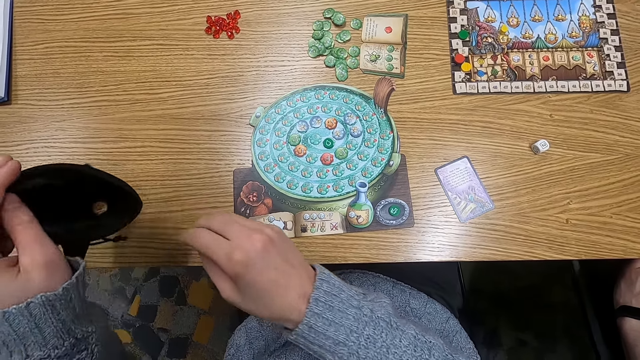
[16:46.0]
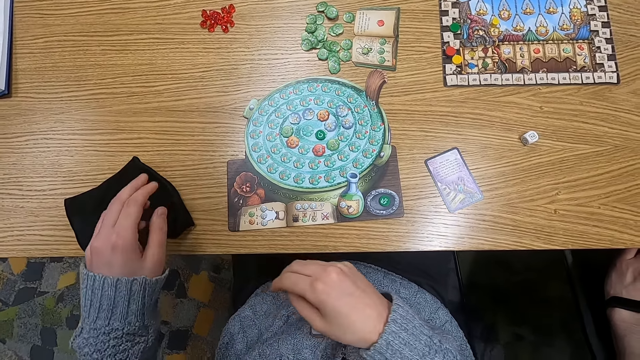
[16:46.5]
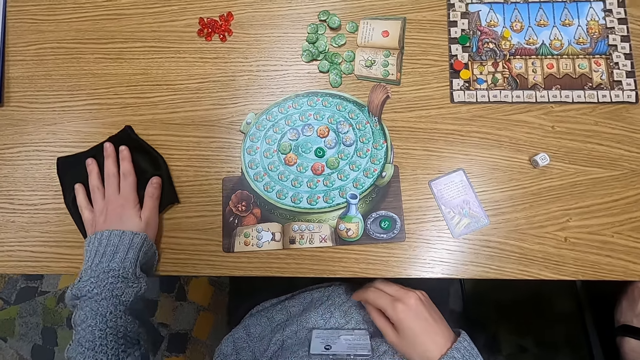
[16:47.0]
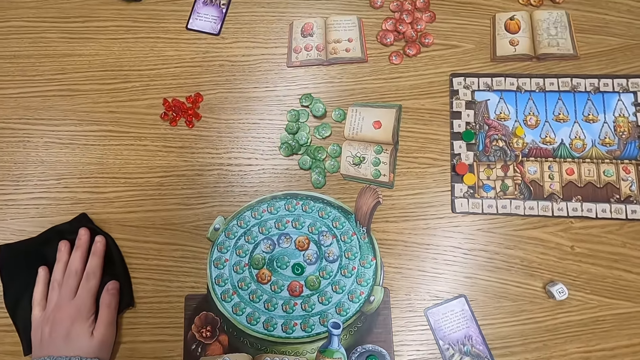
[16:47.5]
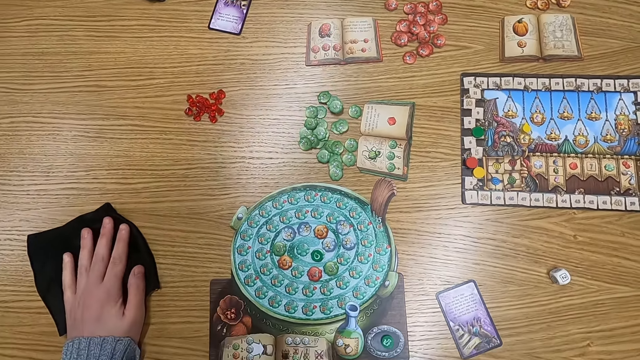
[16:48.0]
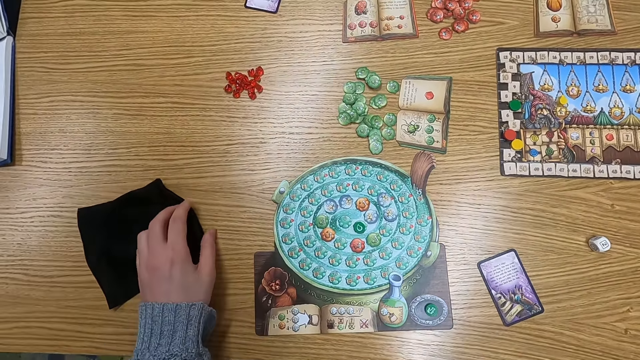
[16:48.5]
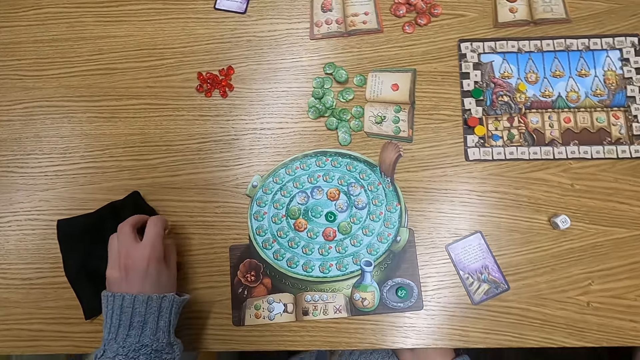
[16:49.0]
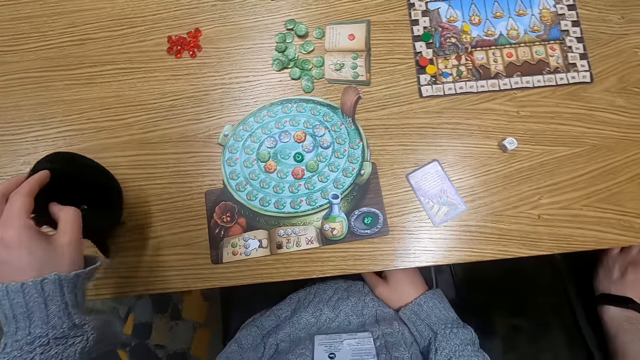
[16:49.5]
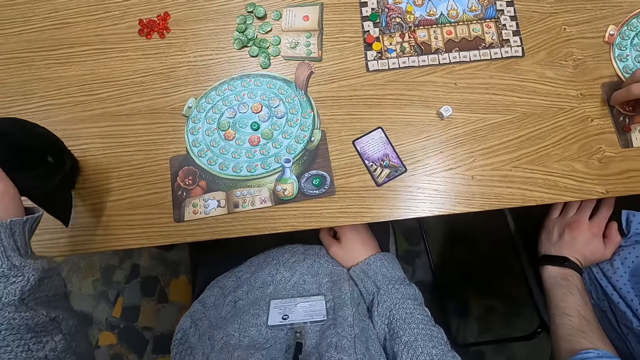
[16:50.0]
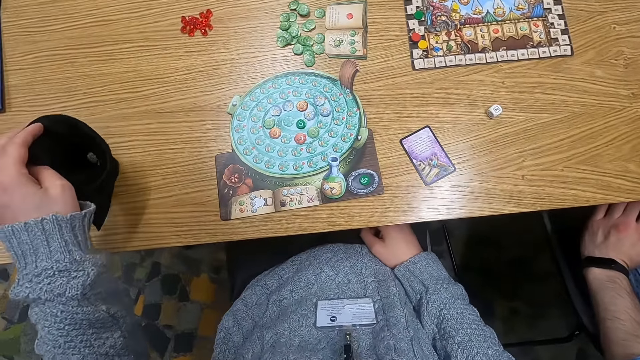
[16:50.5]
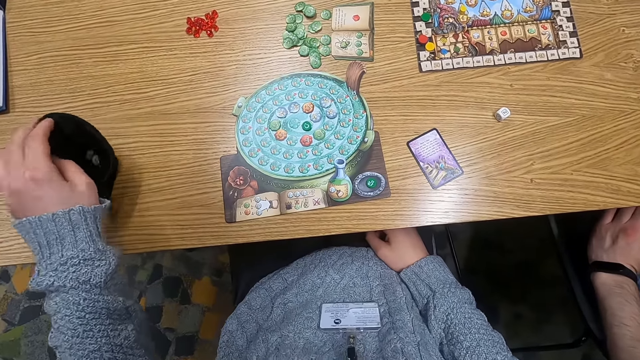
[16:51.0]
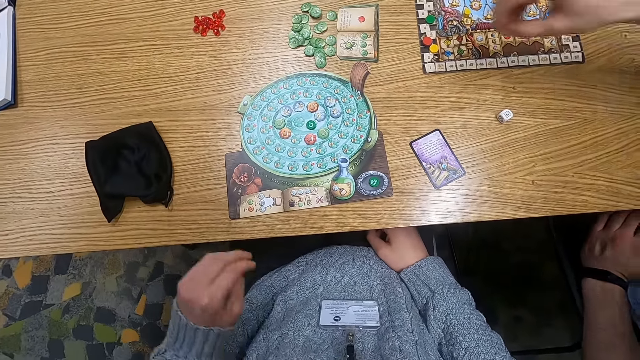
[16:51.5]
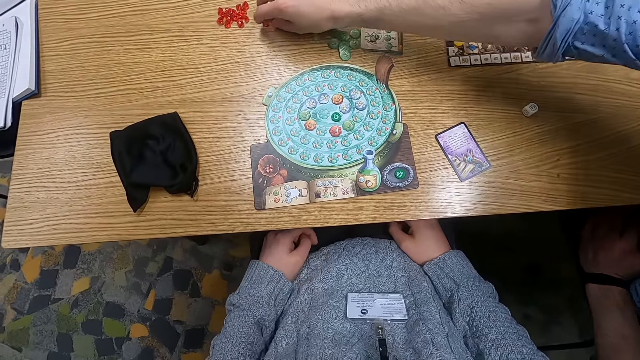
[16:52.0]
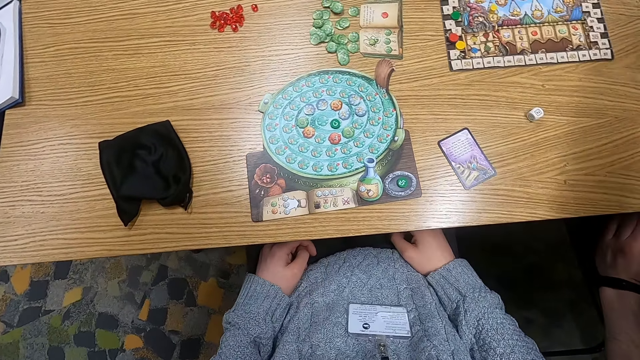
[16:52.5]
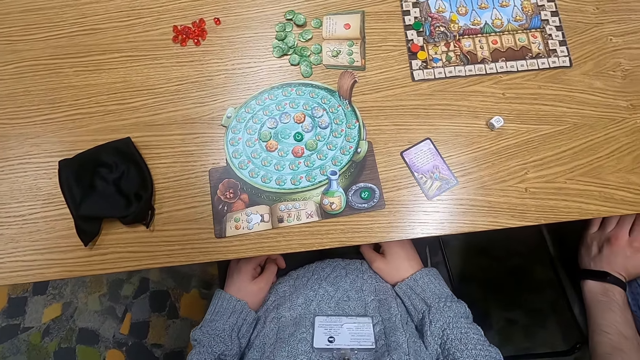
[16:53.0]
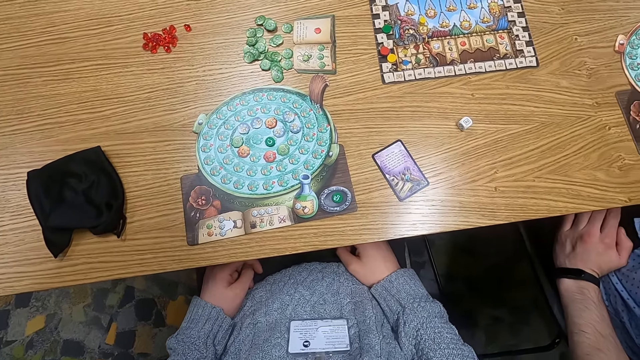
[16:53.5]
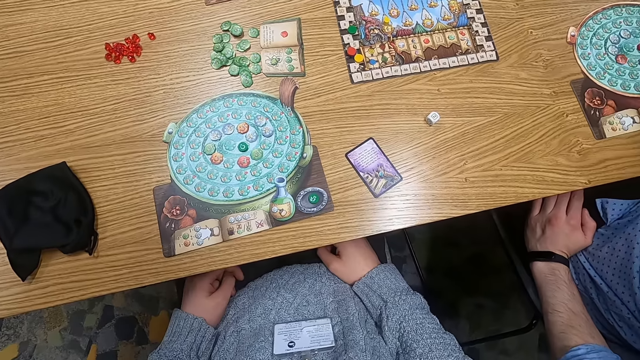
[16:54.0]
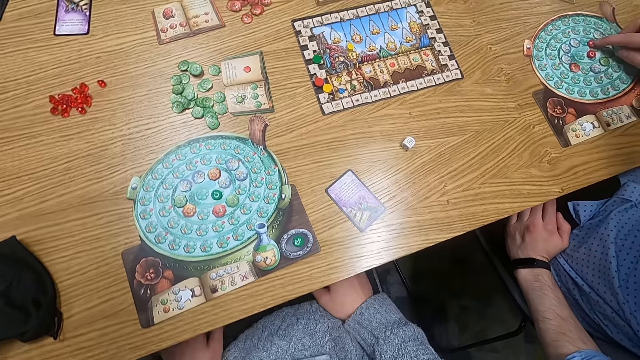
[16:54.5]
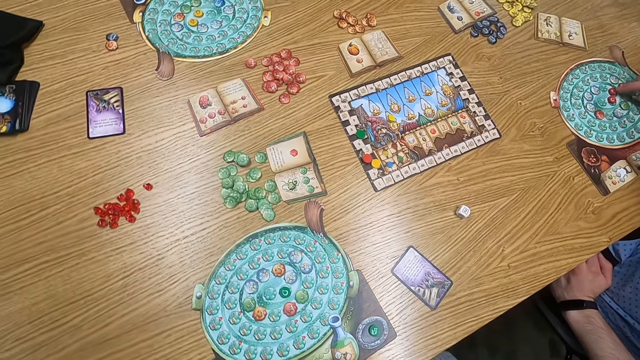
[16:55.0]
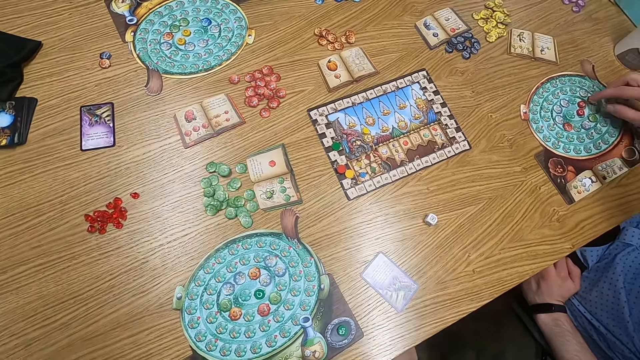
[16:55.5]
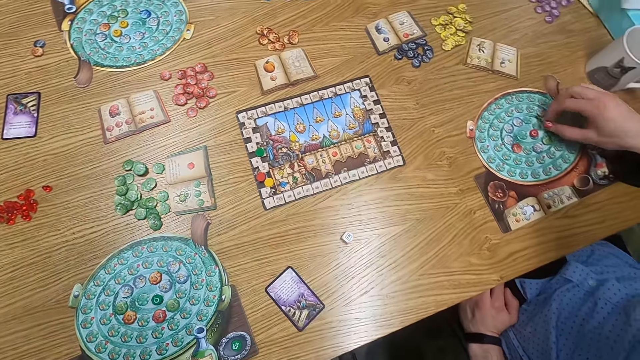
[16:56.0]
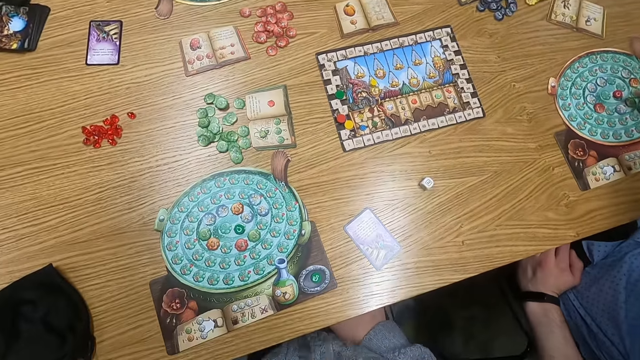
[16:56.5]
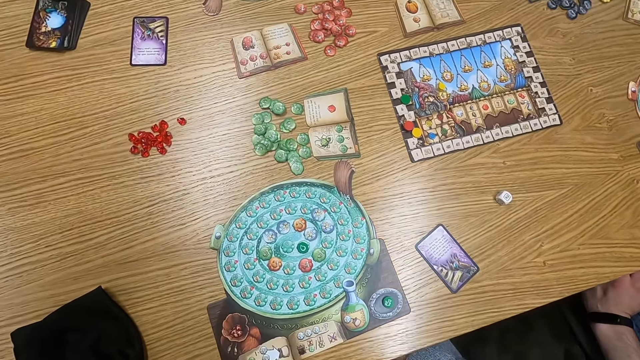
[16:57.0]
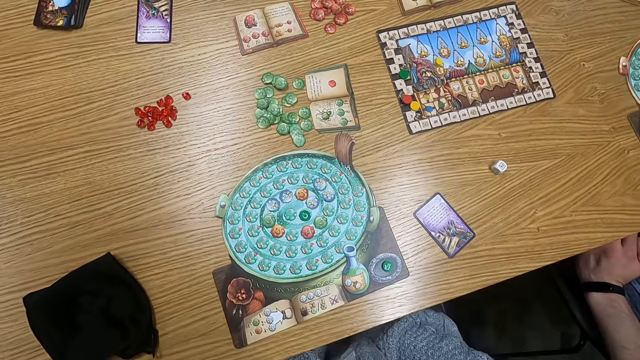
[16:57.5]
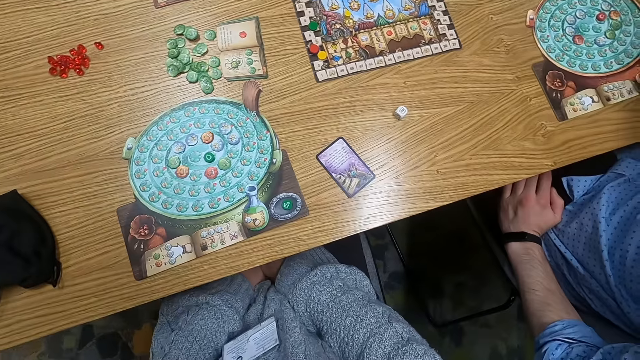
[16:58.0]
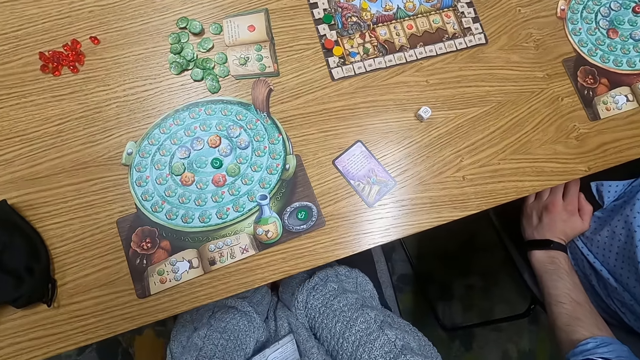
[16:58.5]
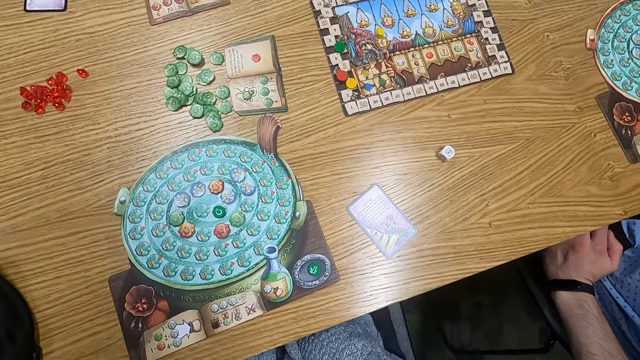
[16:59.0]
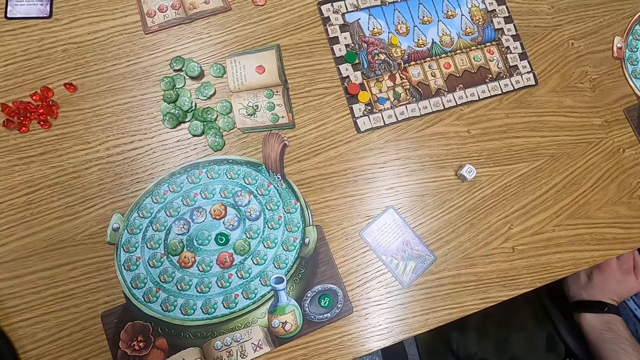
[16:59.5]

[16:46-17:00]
The camera wearer puts the cloth bag on the table. They push the bag across the table and turn to the side. They hold the cloth bag. They lift the bag. They adjust the cloth bag. They put the bag on the table. A man puts point tokens or tiles on the table. The camera wearer turns to the side. The man holds plastic tokens on the table. The man touches a tile. The camera wearer turns around. The man moves the tile.

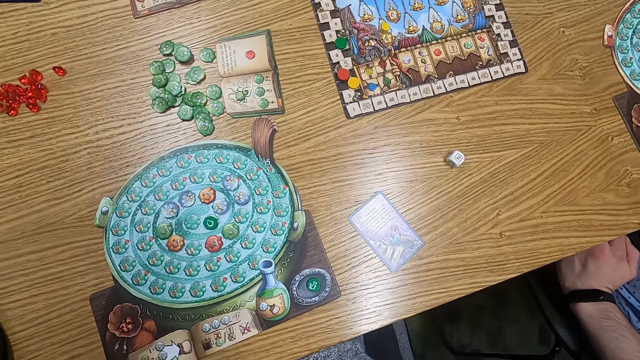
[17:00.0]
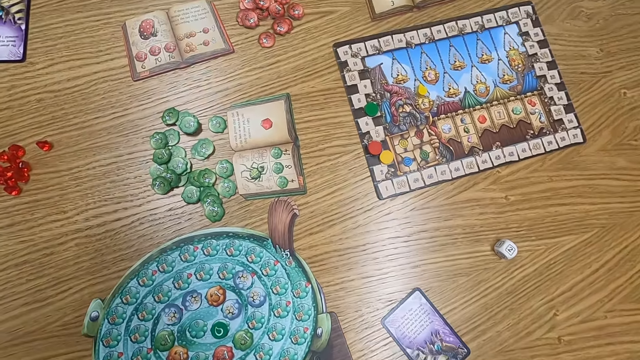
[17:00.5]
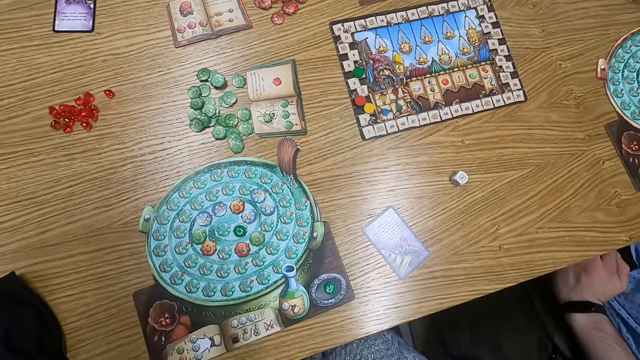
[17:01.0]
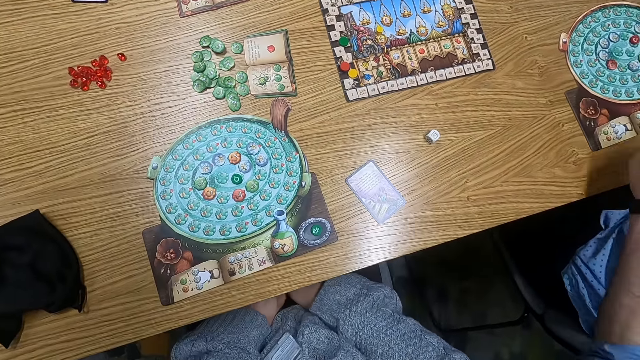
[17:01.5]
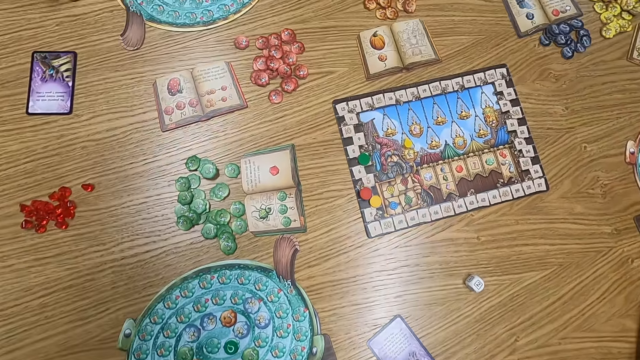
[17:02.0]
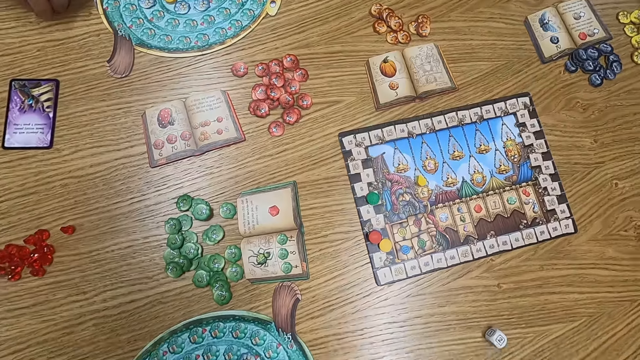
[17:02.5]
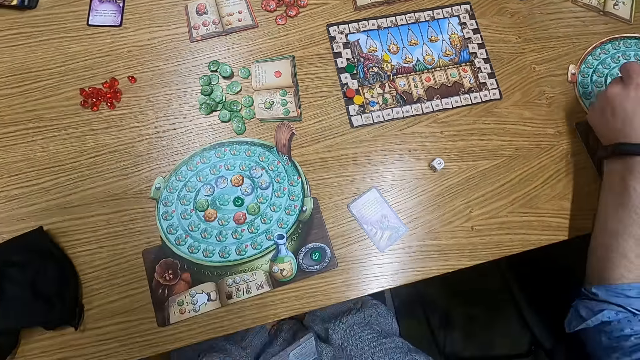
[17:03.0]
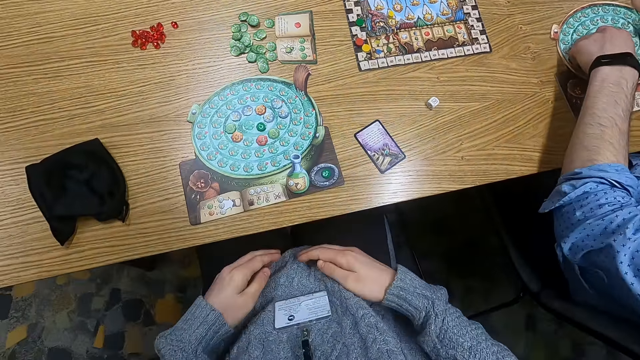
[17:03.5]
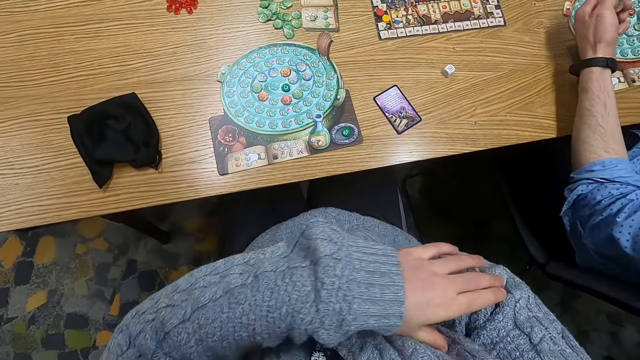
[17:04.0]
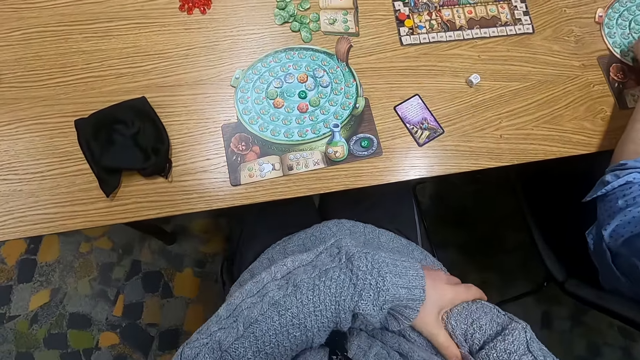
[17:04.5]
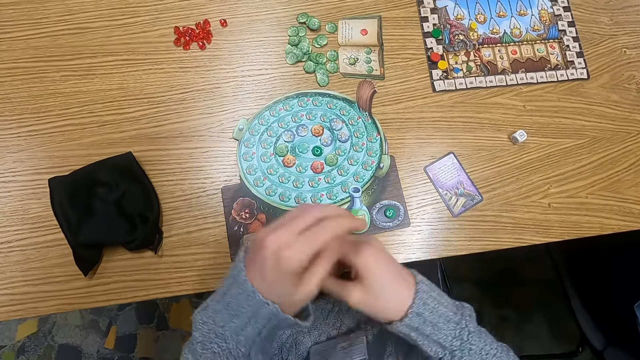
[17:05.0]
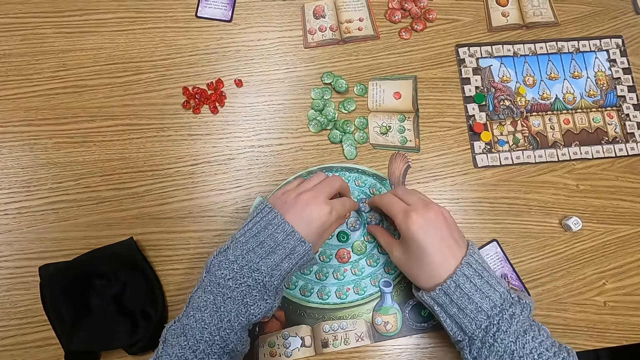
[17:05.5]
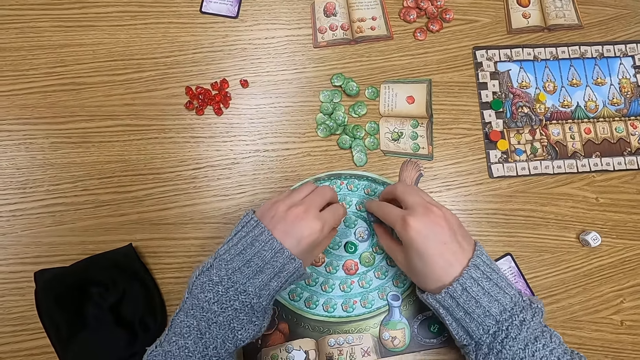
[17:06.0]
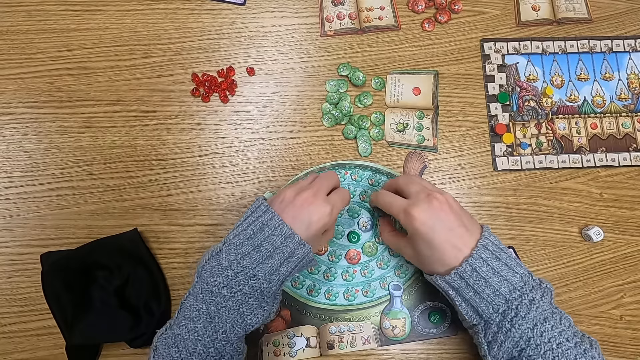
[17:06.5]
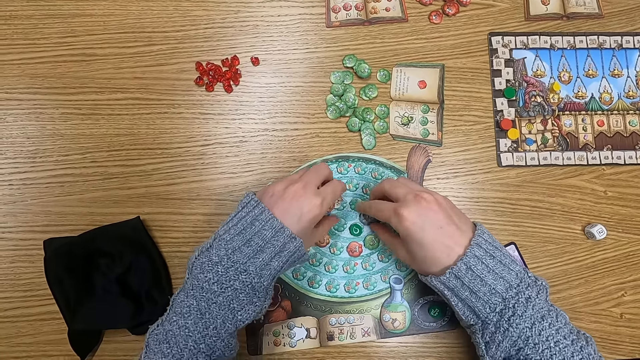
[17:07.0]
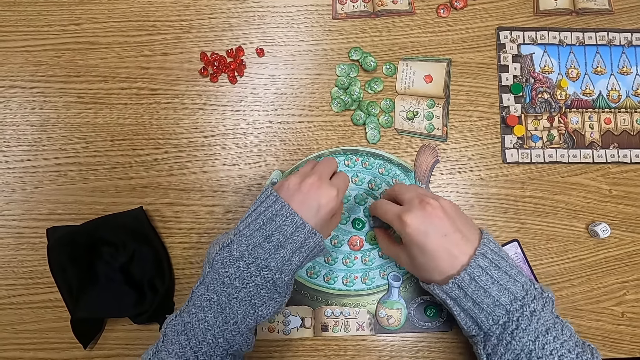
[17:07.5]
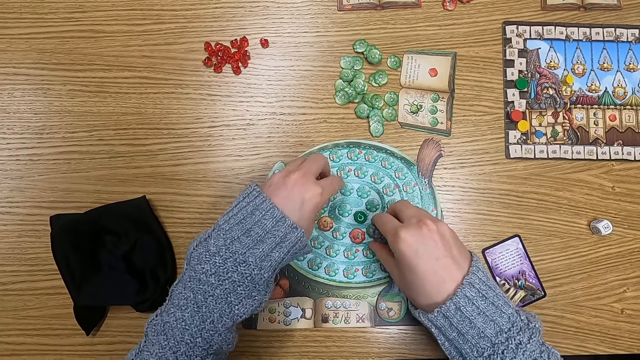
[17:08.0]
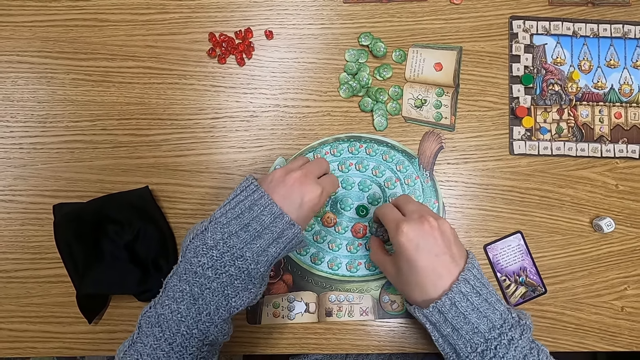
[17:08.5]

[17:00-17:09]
A man touches a tile. The man holds plastic tokens on the table. The camera wearer holds hands together. They fold arms. They turn around. They collect point tokens or tiles on the table.
